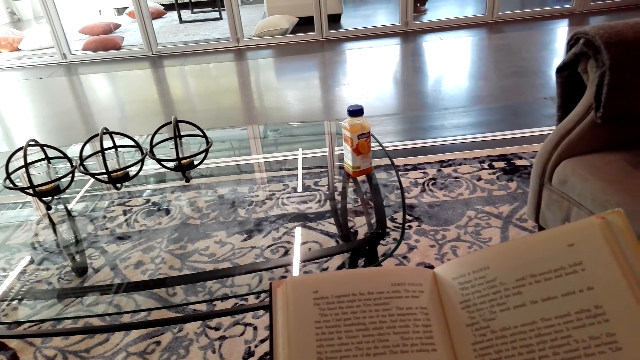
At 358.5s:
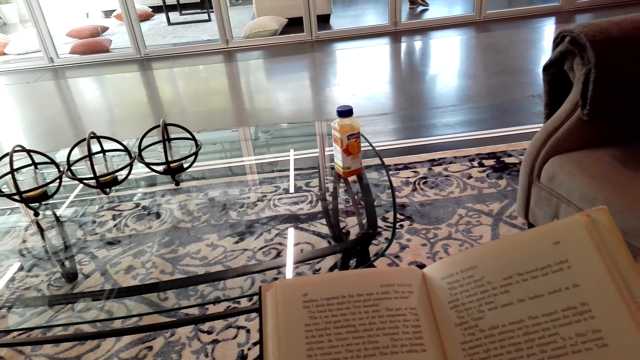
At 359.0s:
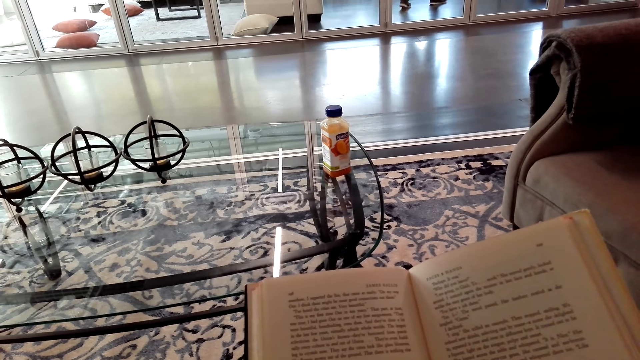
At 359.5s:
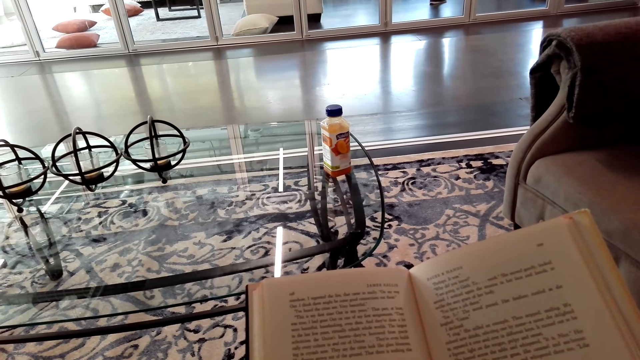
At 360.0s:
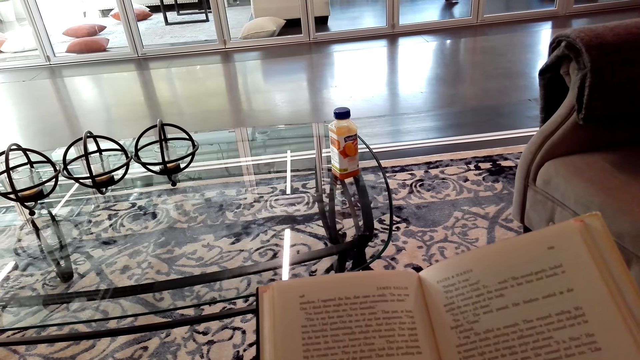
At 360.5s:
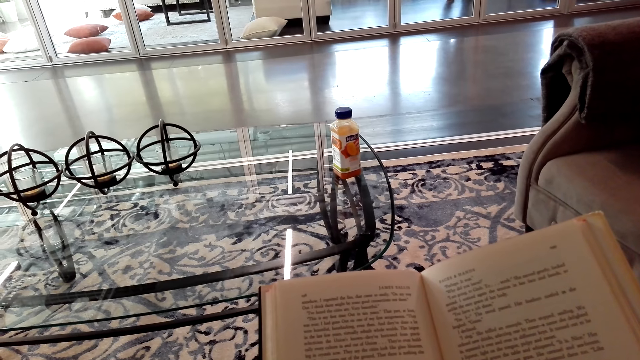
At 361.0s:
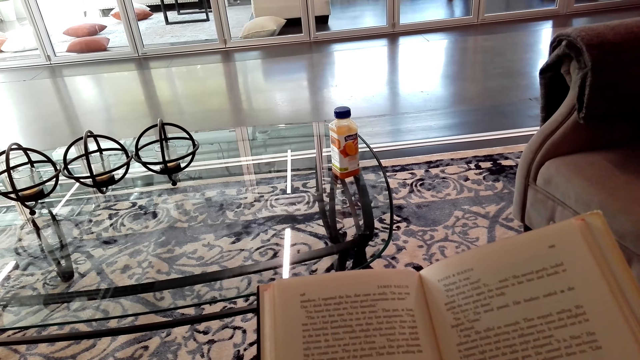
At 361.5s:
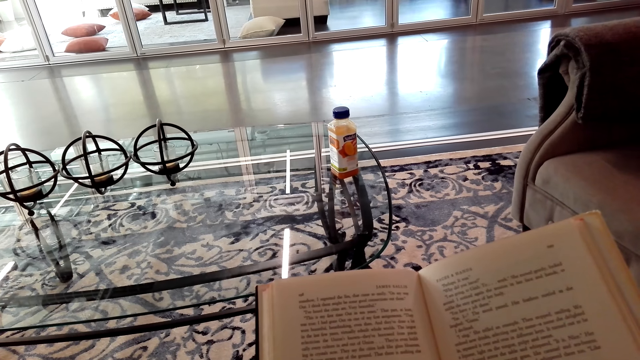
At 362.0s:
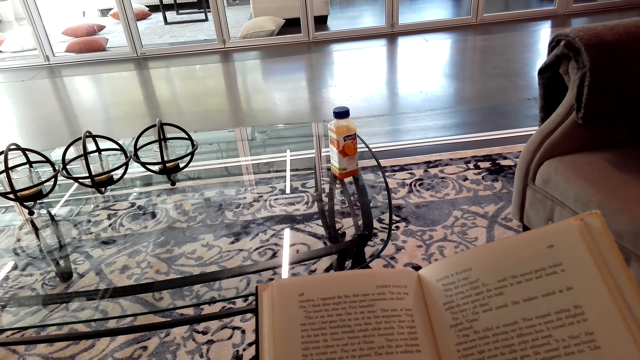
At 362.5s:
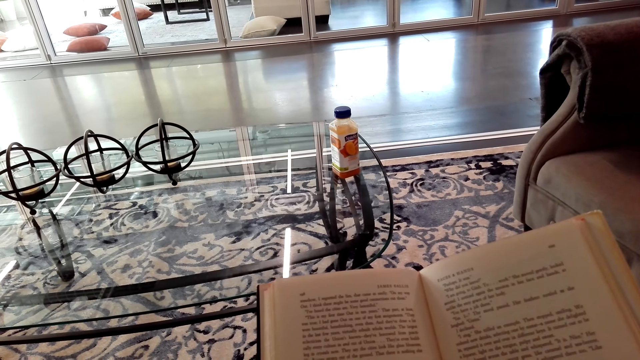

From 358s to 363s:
The camera wearer holds a book.

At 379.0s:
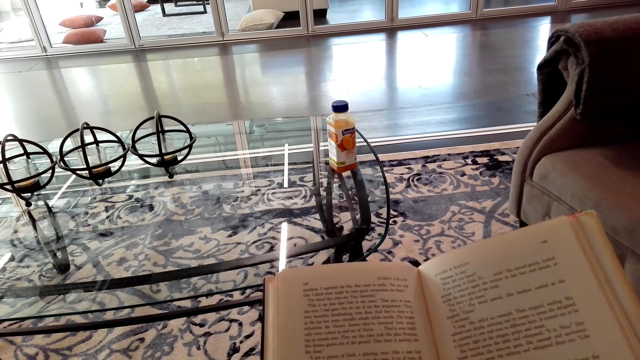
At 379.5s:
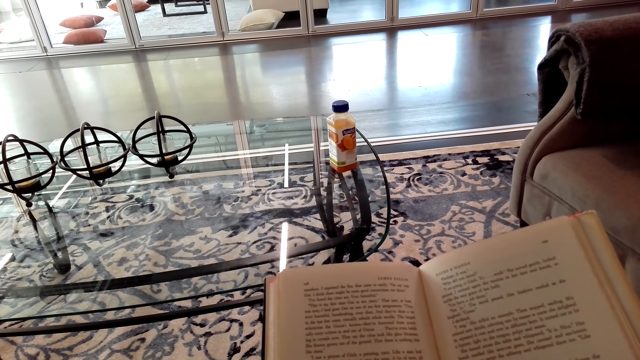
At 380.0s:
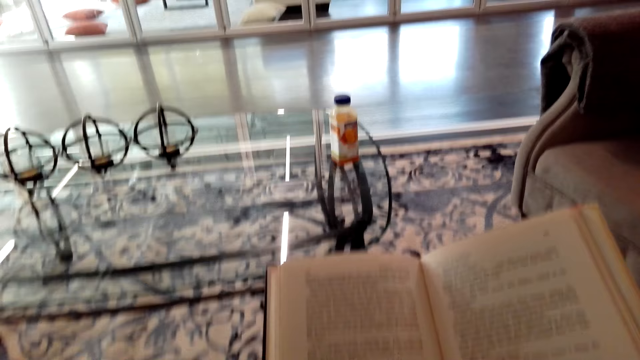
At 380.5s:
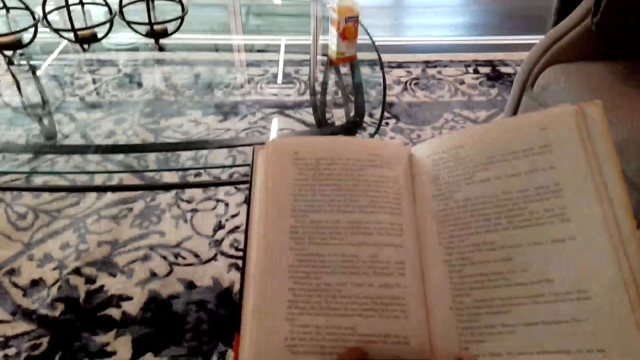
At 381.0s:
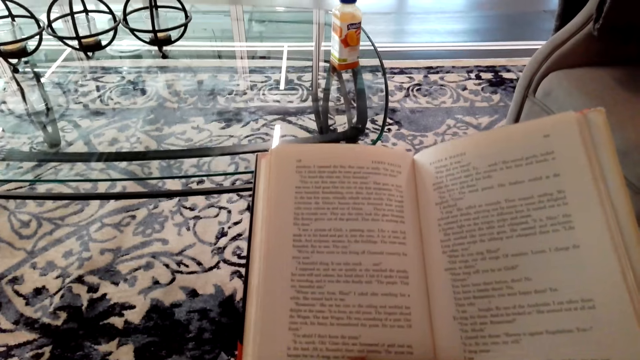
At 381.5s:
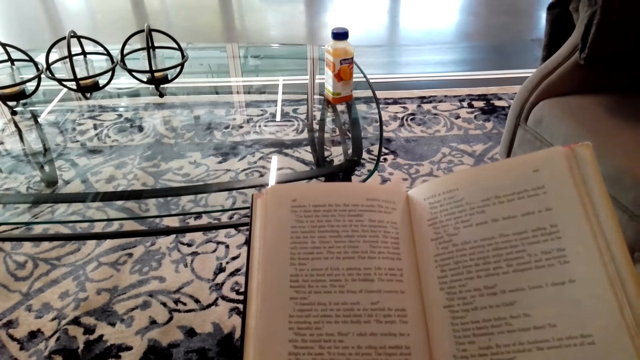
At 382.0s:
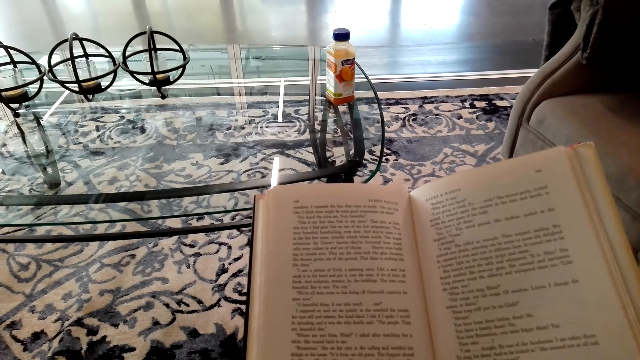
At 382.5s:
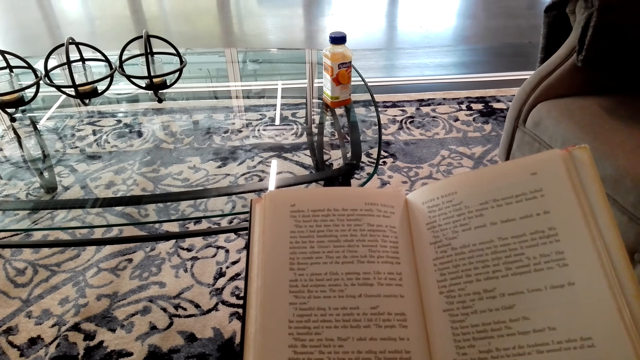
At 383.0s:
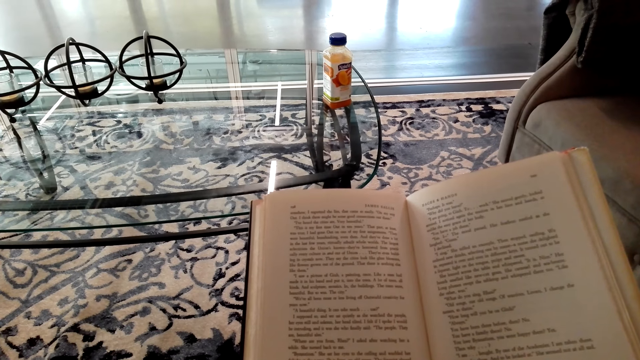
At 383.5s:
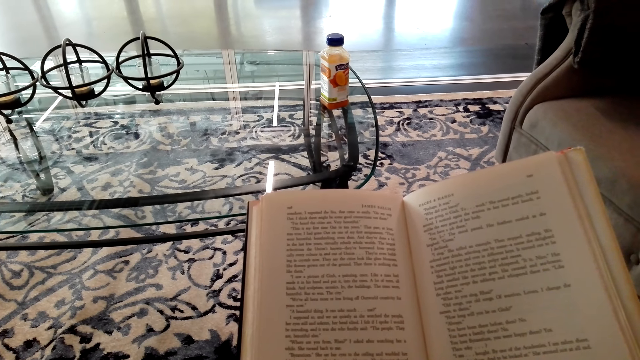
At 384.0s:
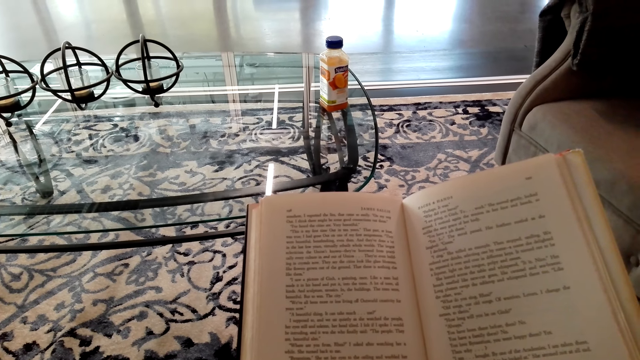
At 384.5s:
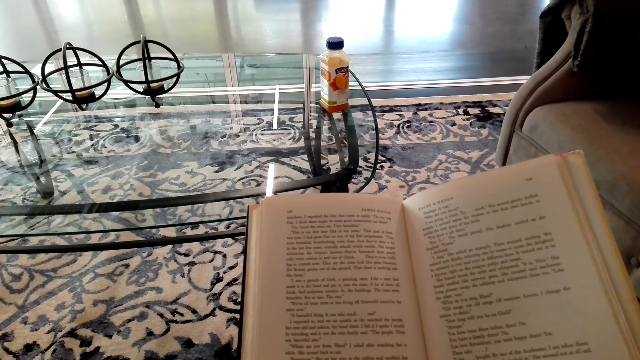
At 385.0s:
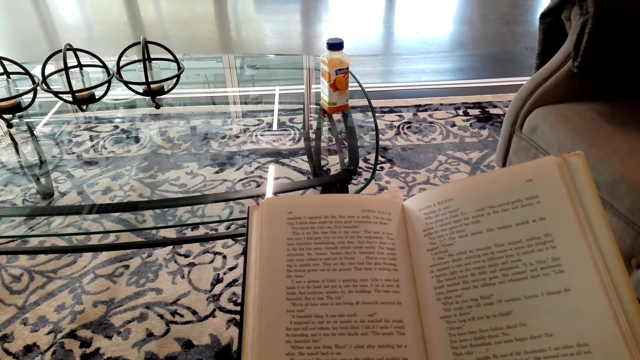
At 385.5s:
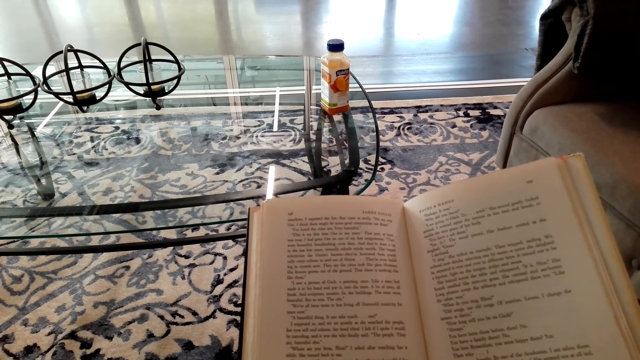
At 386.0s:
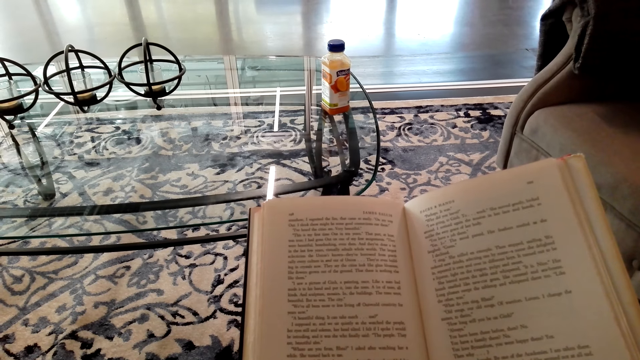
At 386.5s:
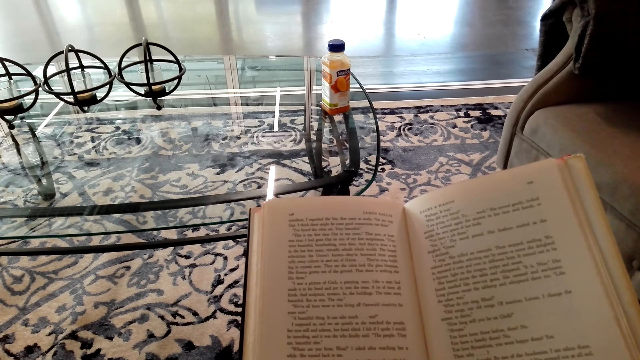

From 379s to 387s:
The camera wearer turns to the side. They hold a book.

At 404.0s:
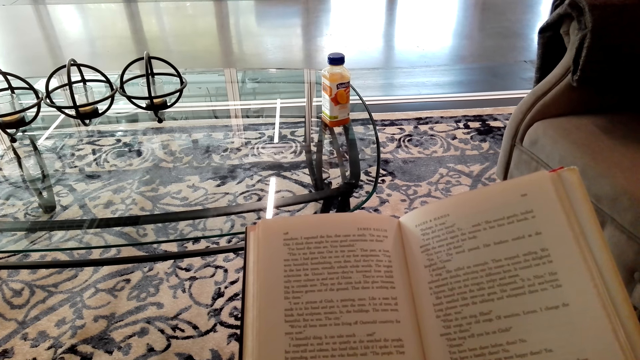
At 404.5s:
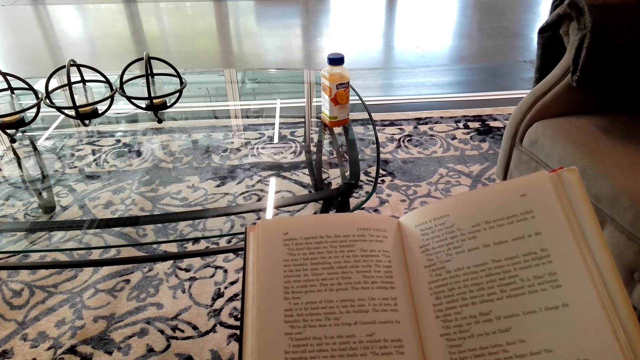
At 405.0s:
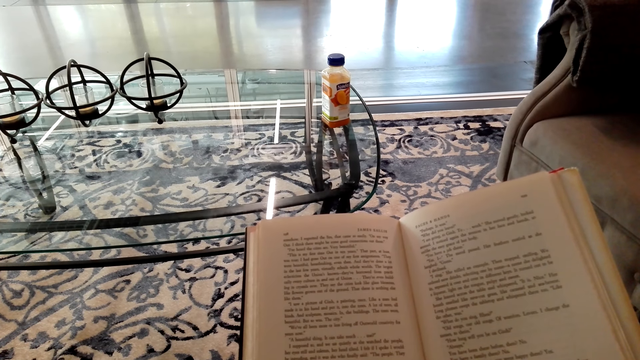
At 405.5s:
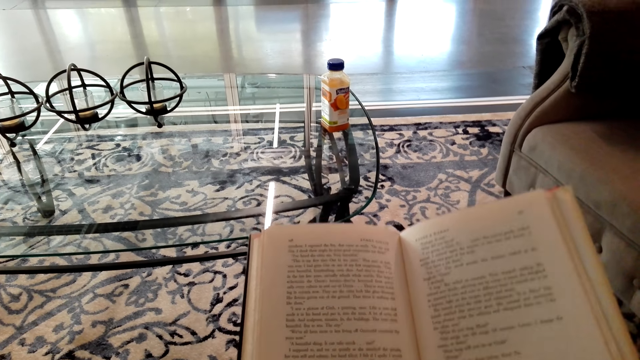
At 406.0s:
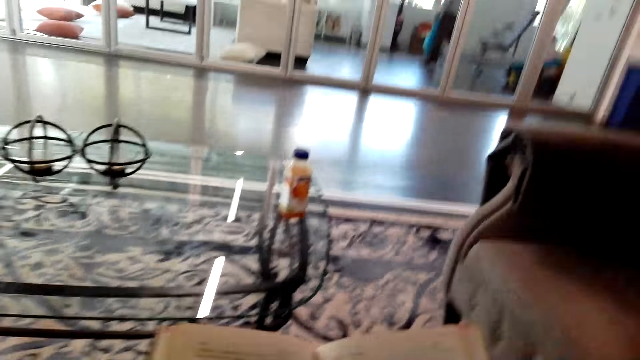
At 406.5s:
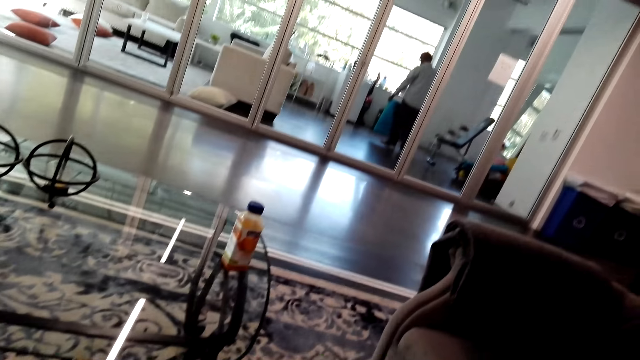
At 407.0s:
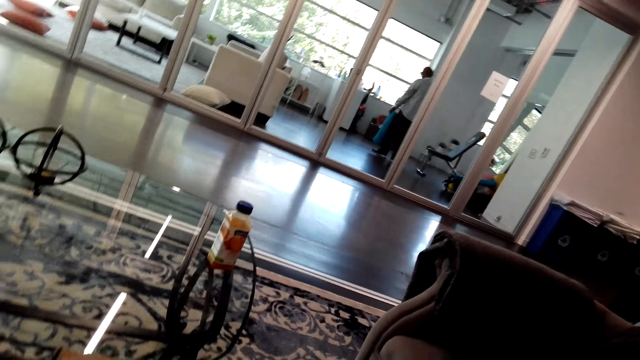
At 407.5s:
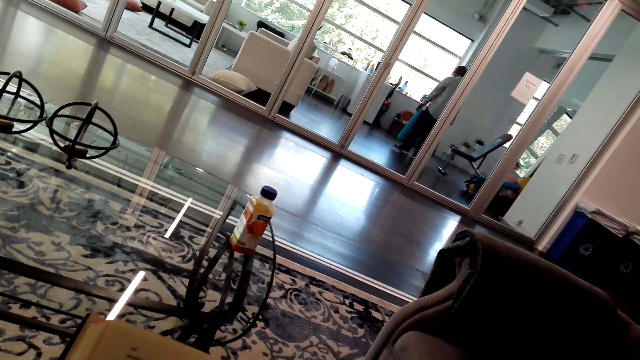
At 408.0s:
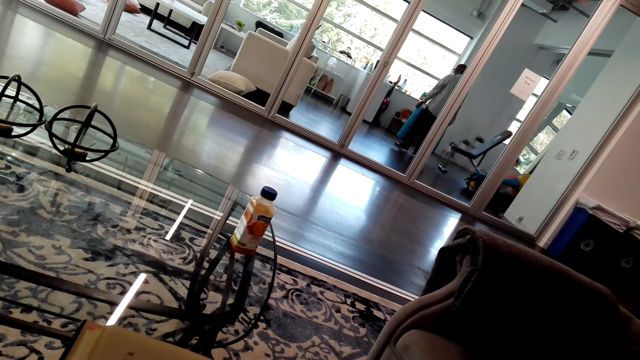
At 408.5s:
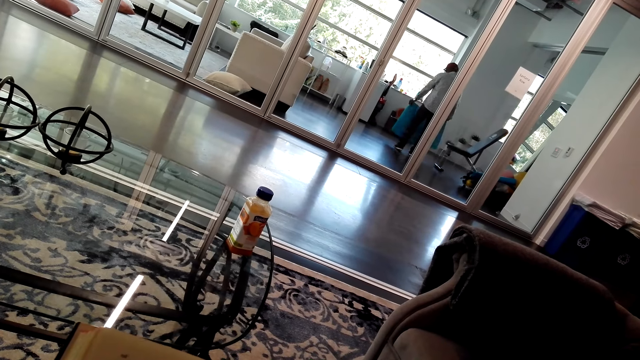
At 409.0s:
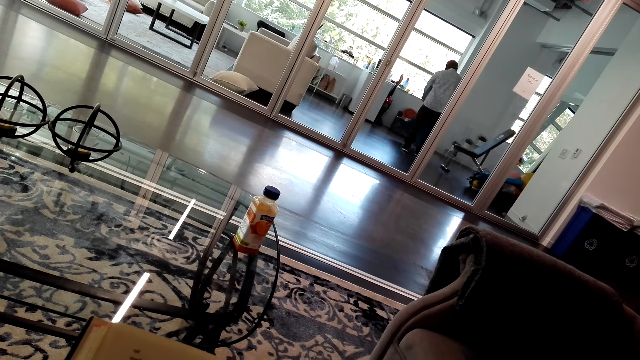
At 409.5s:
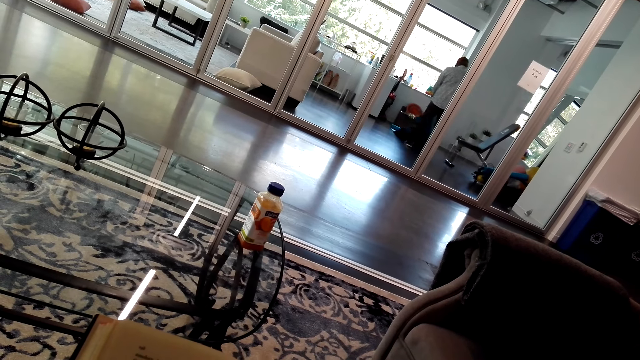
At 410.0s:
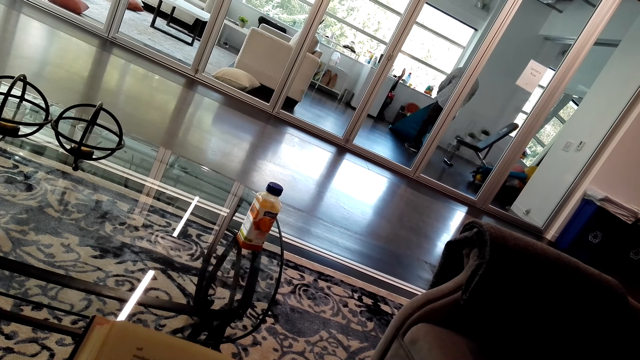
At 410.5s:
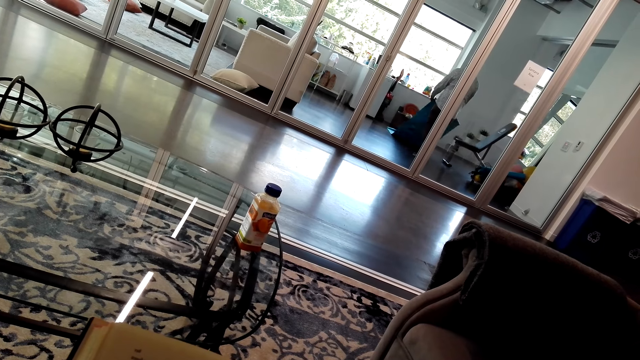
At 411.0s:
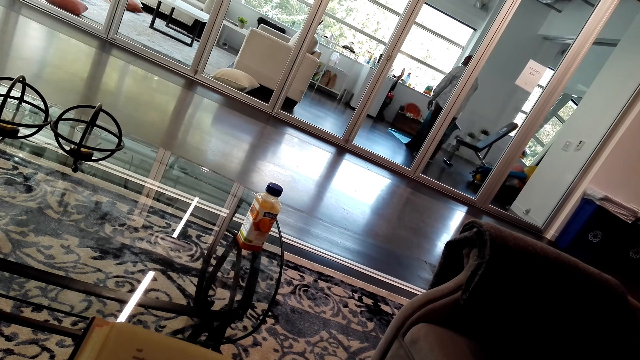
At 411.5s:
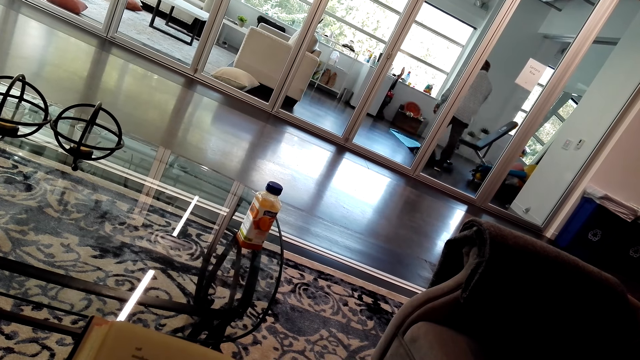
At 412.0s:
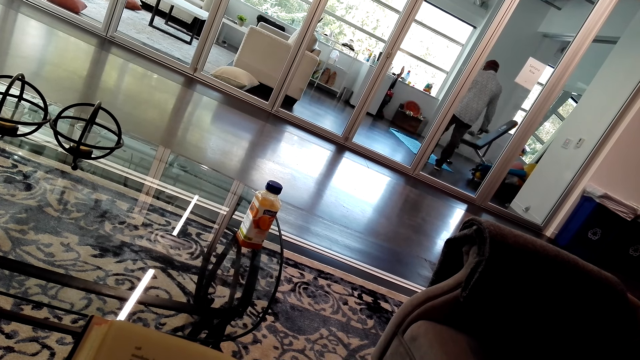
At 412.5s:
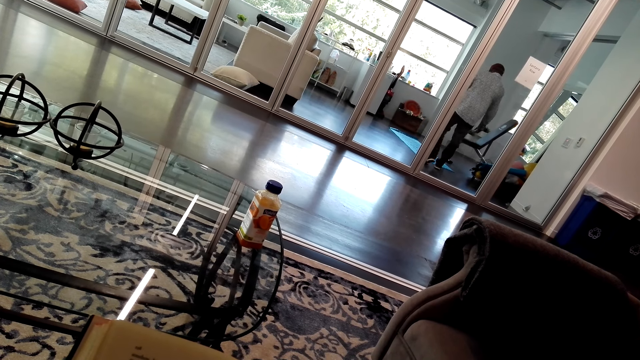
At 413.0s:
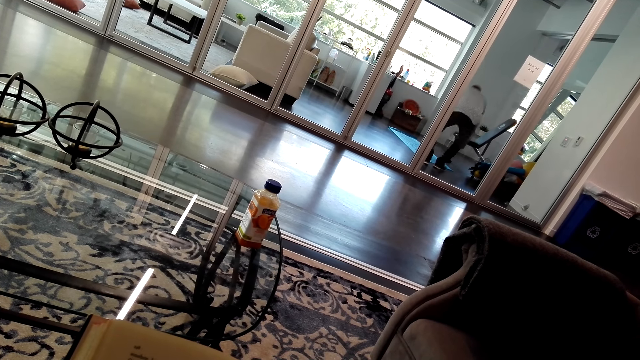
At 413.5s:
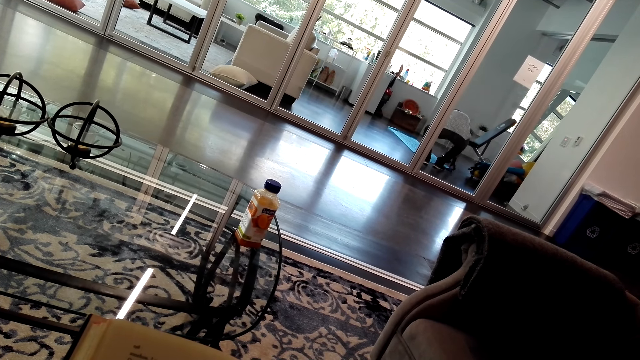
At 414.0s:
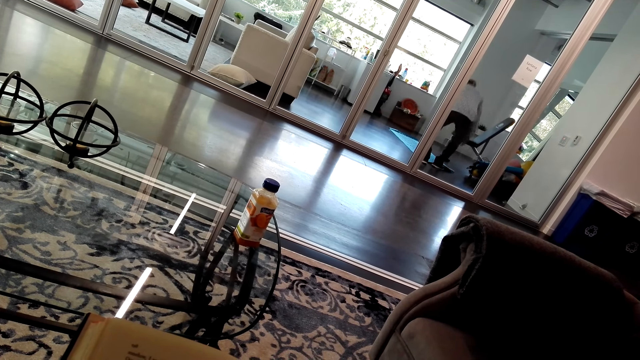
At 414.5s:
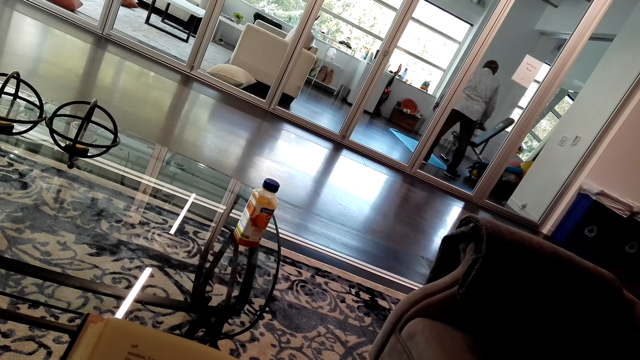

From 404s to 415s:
The camera wearer turns to the side. They hold a book.
